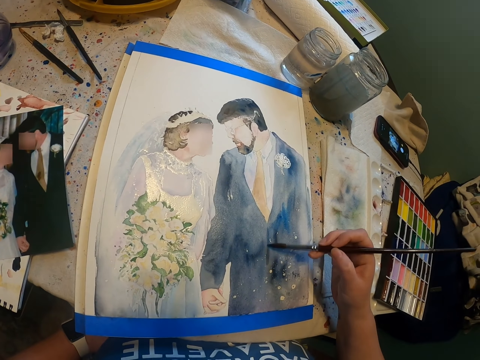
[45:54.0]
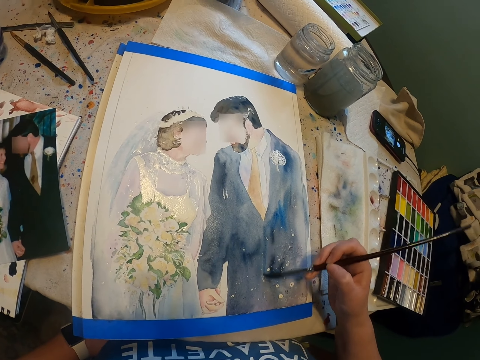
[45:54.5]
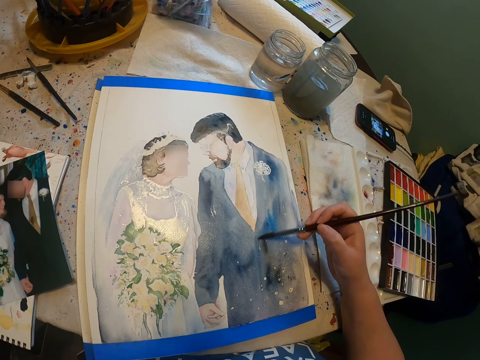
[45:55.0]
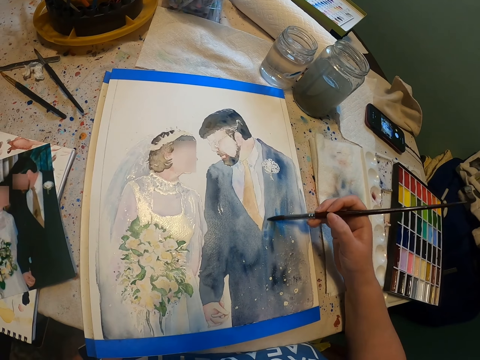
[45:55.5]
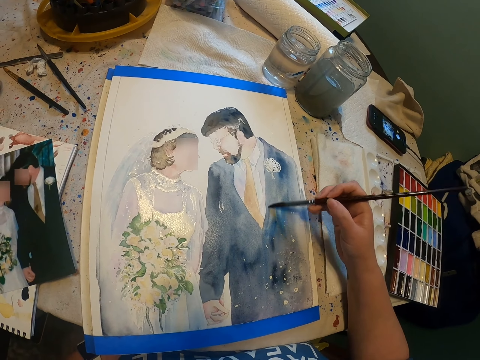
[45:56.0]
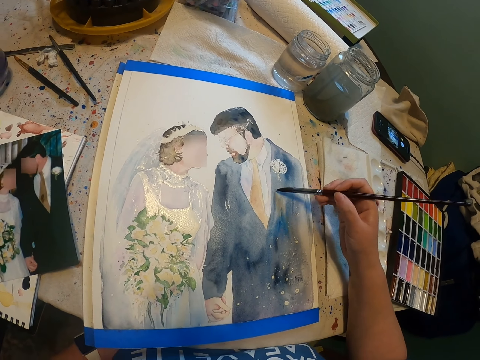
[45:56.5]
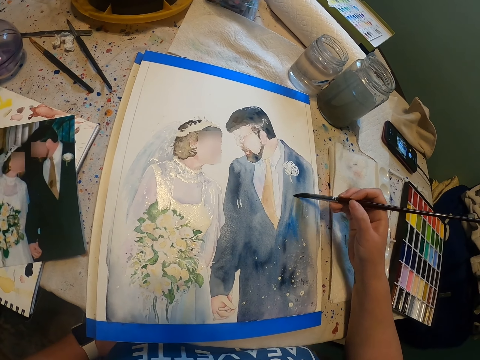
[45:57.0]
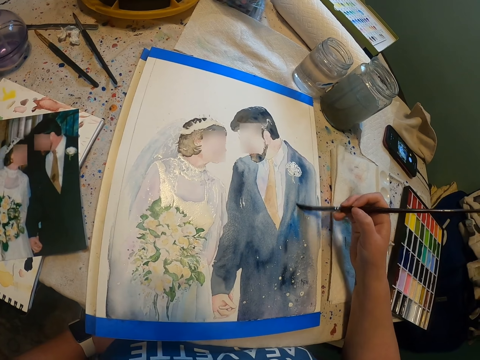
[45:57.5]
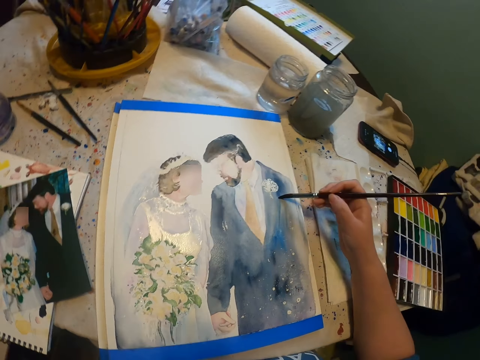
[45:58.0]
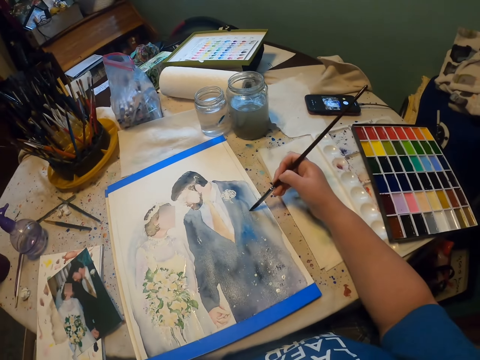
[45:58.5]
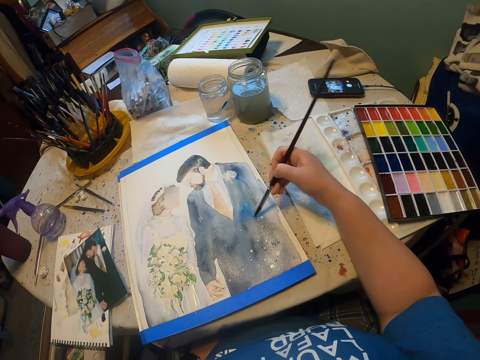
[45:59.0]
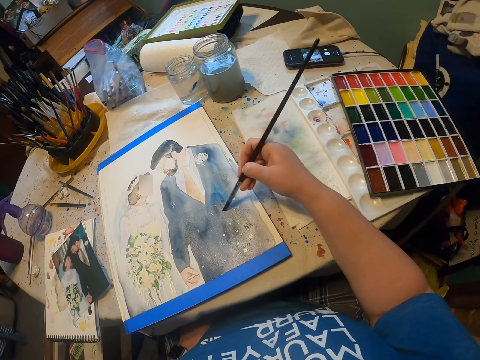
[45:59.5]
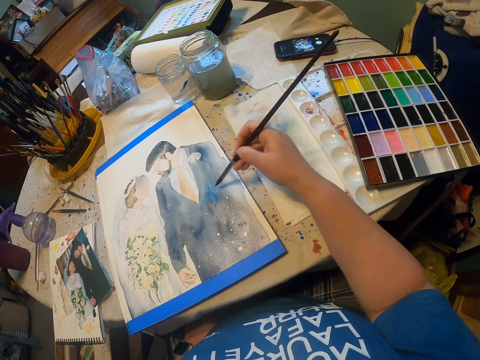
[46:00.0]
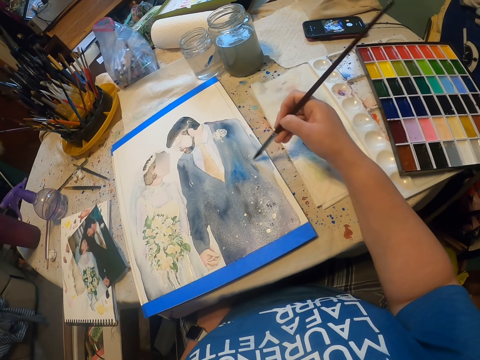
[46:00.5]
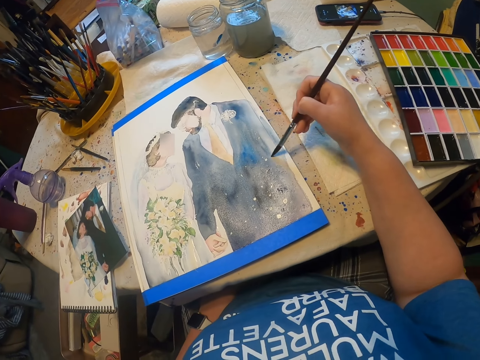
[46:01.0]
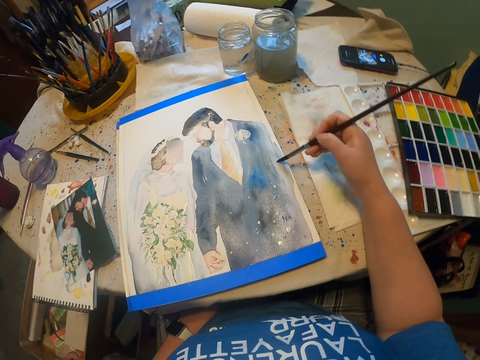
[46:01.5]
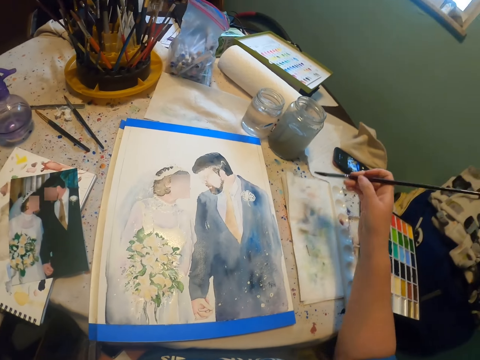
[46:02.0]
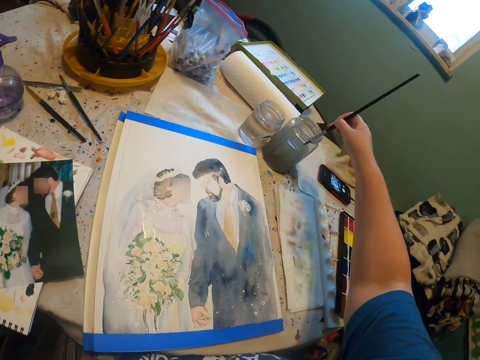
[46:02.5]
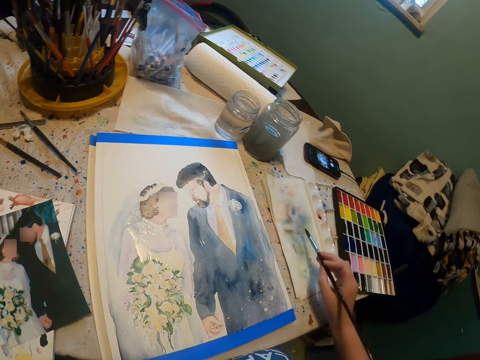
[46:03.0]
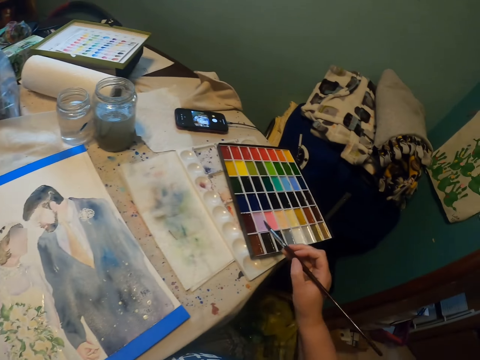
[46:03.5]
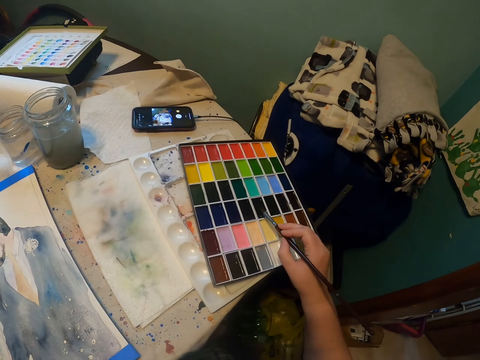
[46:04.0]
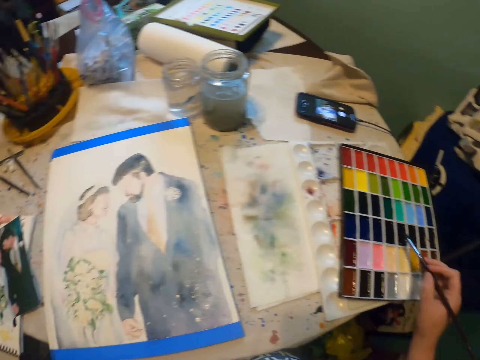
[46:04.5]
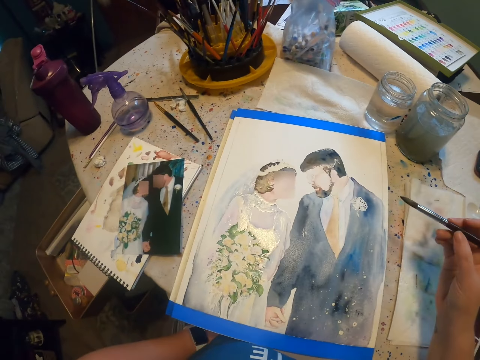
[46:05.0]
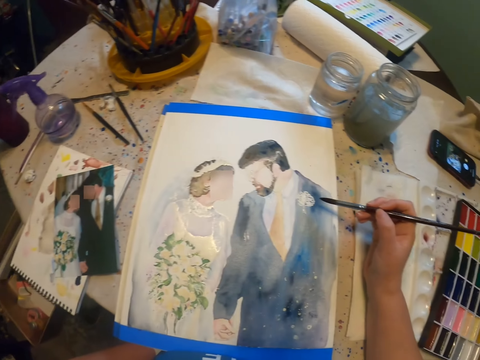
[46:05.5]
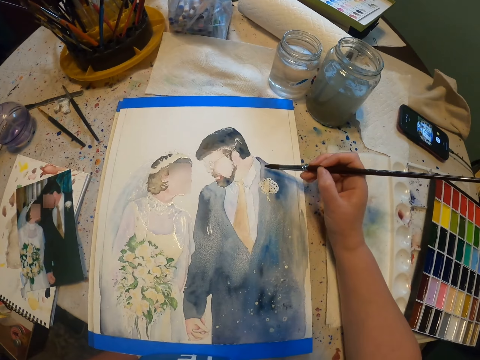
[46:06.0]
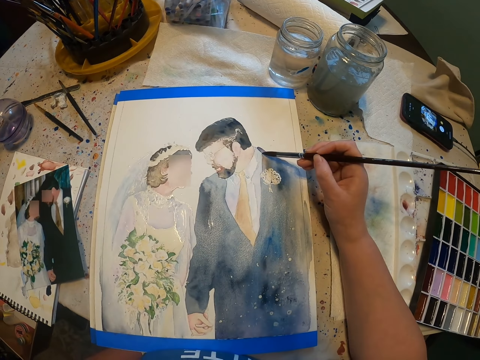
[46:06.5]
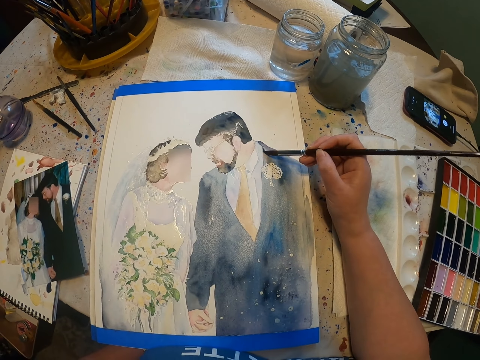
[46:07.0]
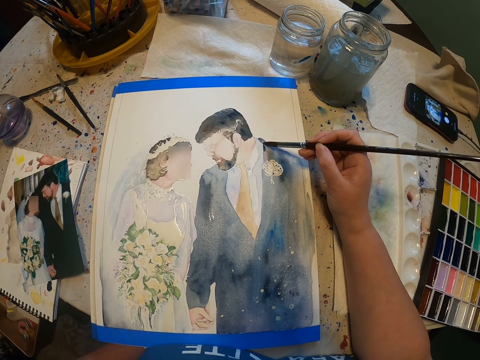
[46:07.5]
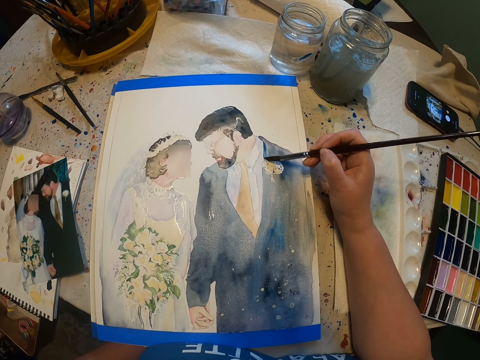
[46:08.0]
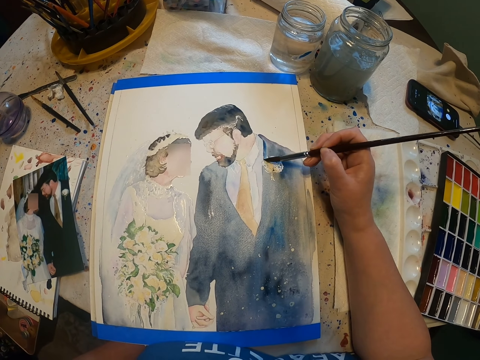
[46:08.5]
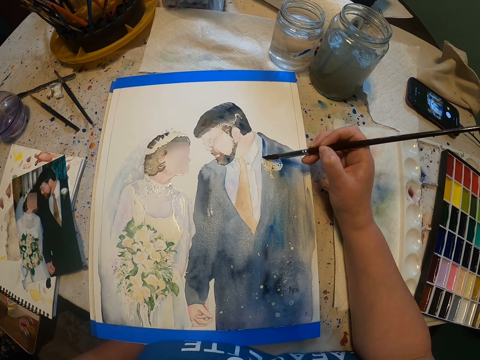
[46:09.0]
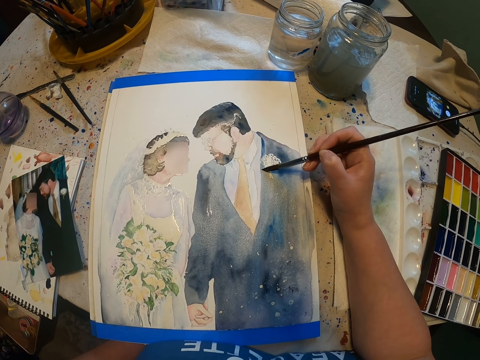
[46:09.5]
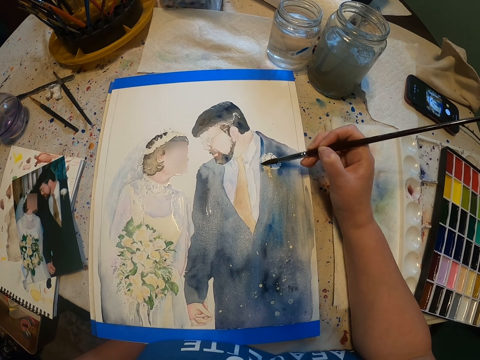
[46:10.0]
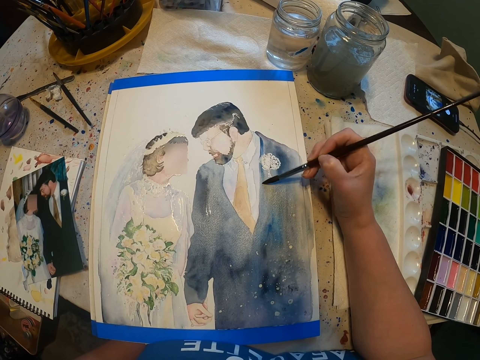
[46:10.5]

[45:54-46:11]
The camera wearer dips a paint brush in the water. They take paint from the paint cane. They add paint on the paint brush. They take color paint from the paint palette. They paint an art with the painting brush on a board.

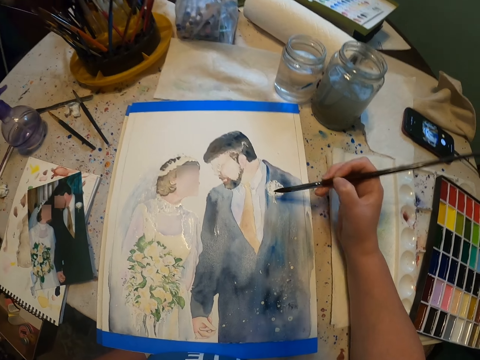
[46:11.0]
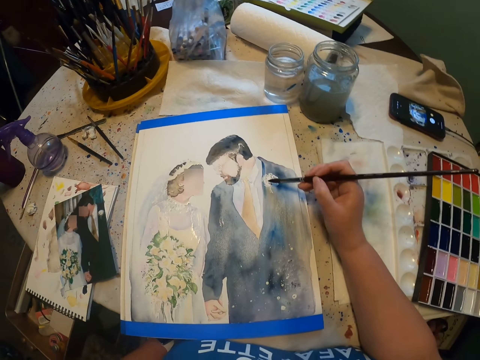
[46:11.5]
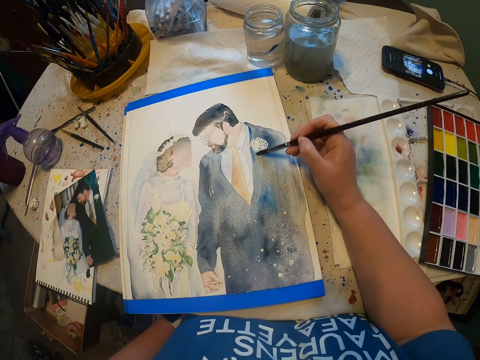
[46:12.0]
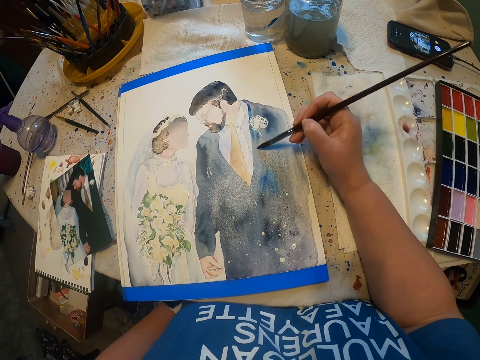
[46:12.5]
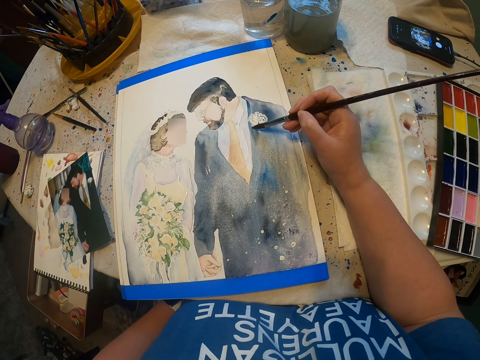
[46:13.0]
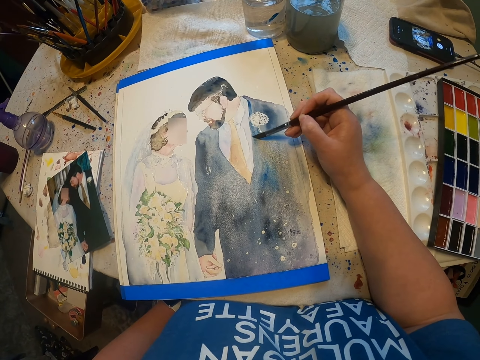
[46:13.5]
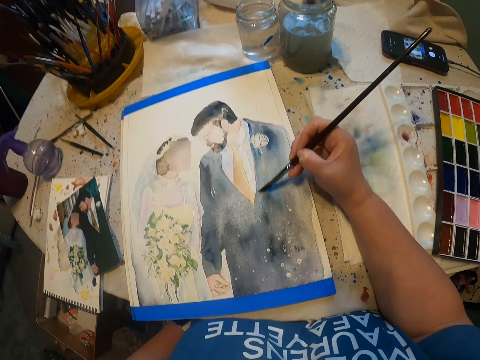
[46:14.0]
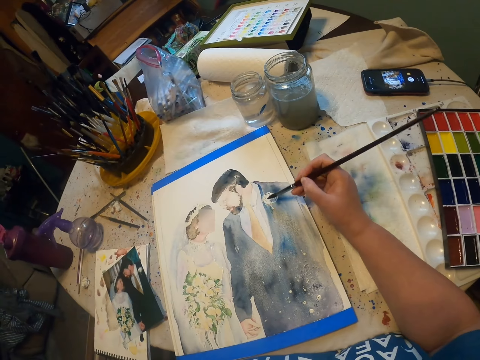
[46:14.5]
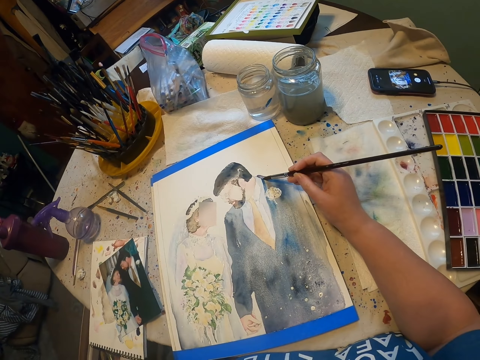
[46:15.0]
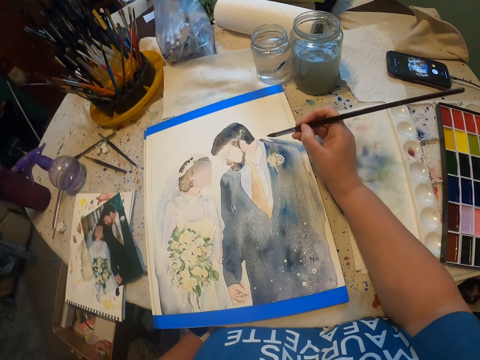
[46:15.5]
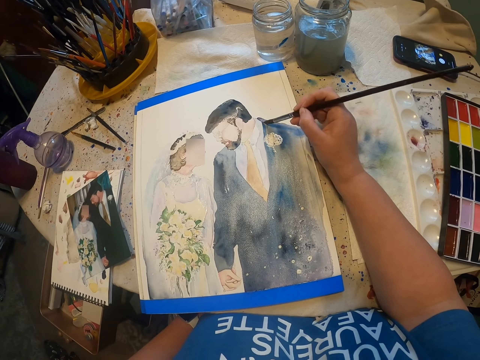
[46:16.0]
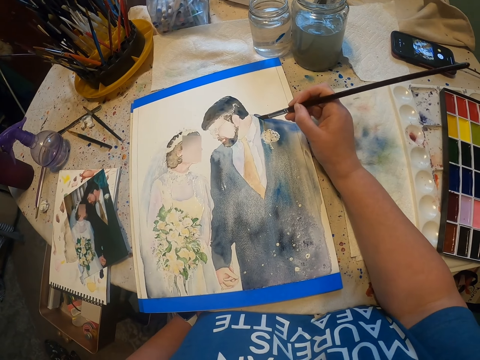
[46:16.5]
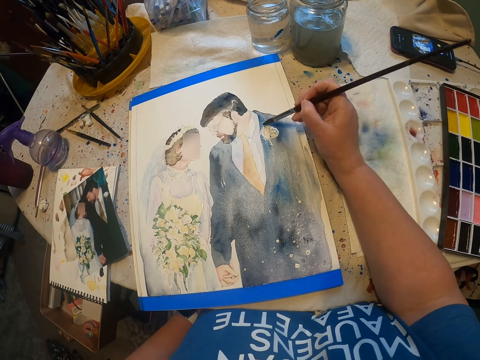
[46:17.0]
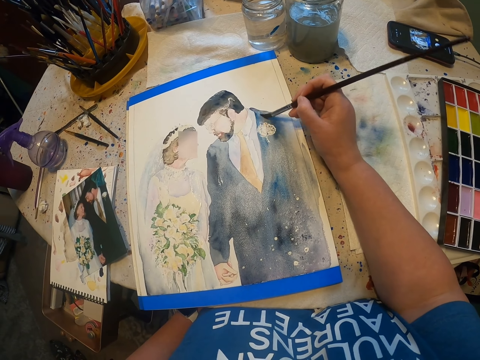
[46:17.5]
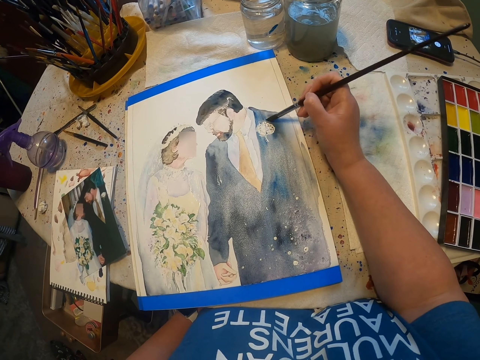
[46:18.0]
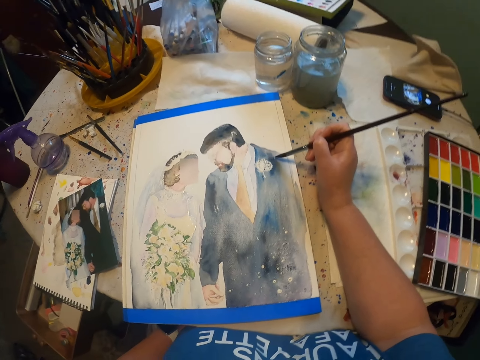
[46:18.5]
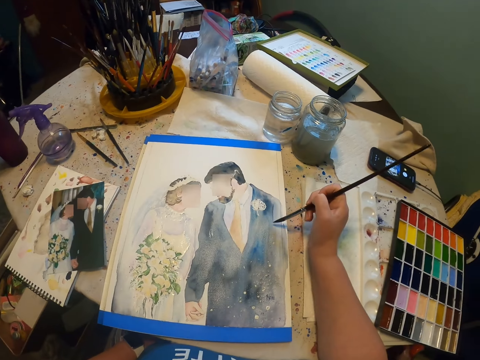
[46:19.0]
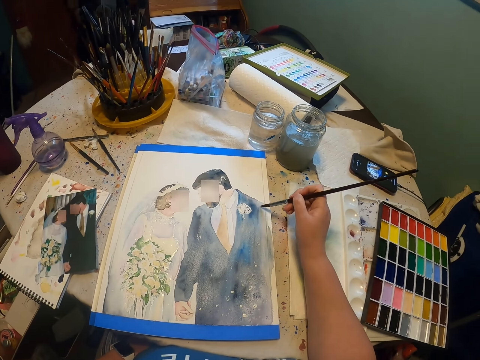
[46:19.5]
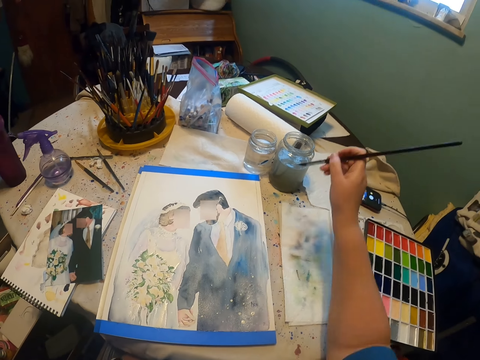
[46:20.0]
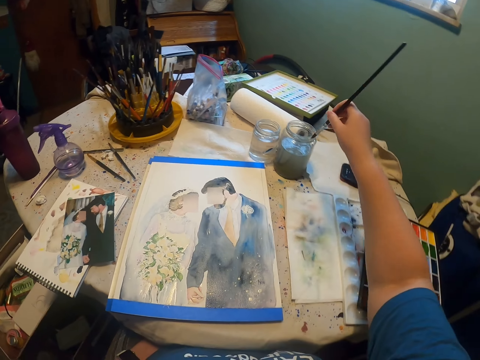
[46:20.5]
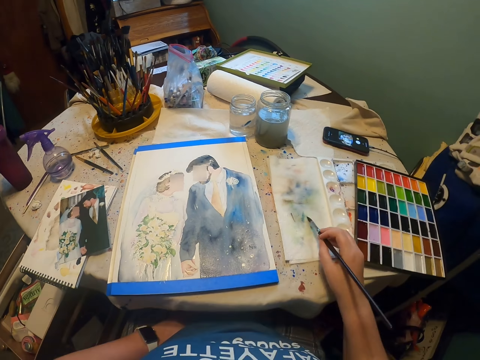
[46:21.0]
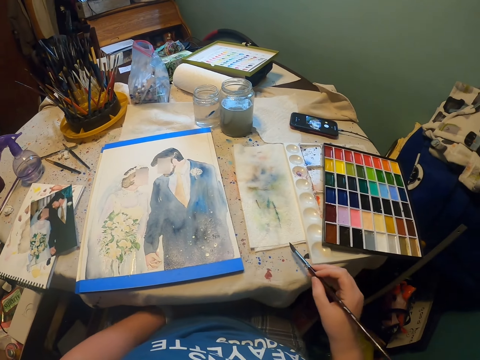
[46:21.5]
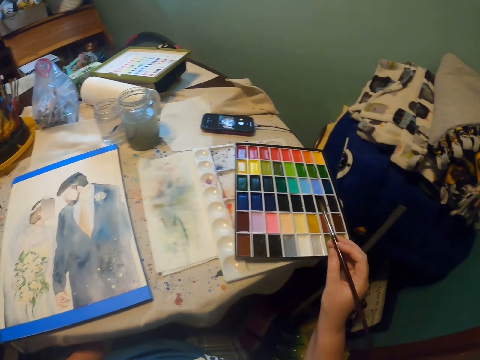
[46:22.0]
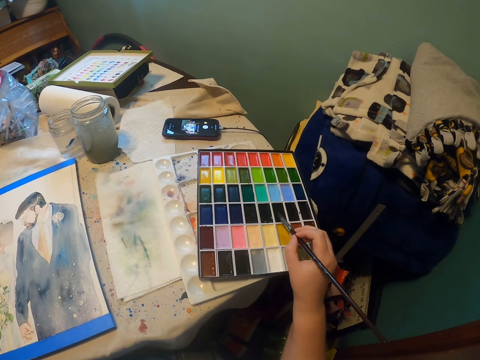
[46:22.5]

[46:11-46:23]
The camera wearer dips a paint brush in the water. They take paint from the paint cane. They take color paint from the paint palette.
